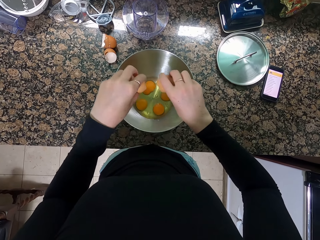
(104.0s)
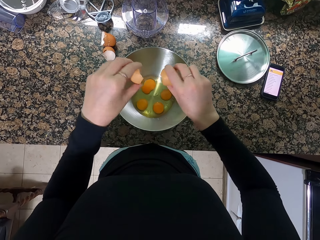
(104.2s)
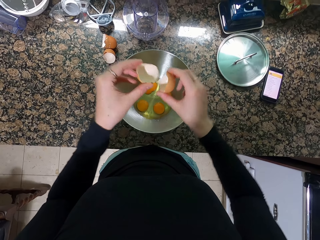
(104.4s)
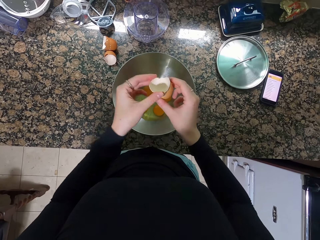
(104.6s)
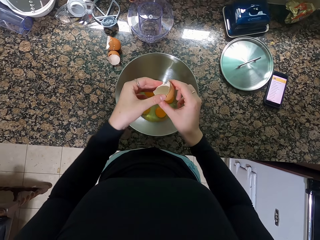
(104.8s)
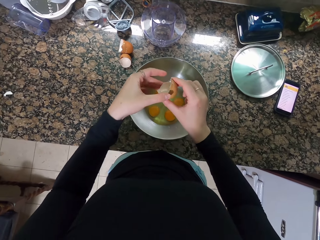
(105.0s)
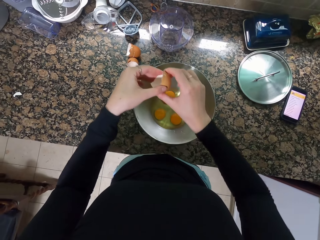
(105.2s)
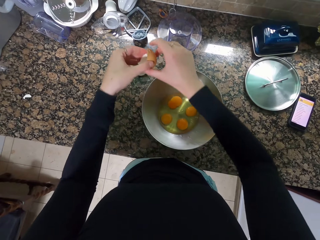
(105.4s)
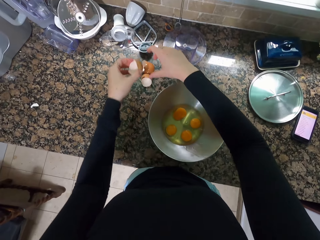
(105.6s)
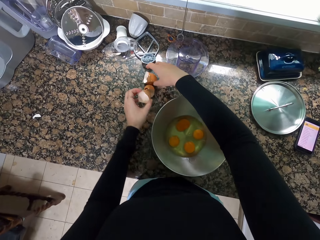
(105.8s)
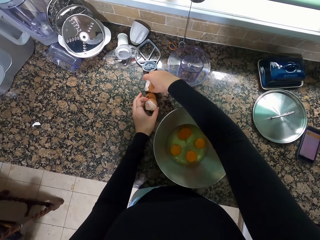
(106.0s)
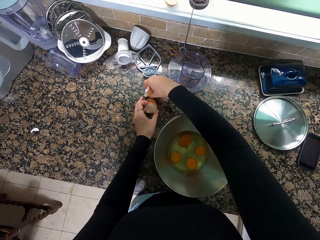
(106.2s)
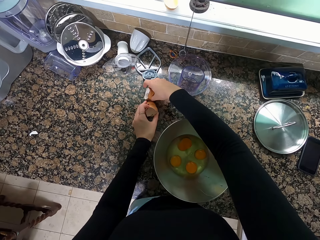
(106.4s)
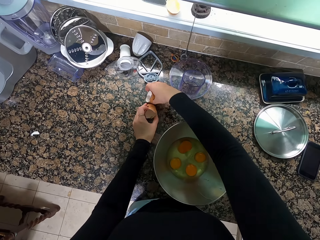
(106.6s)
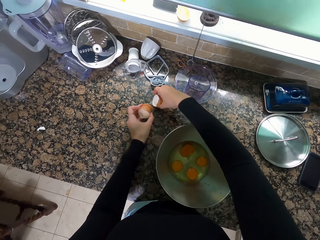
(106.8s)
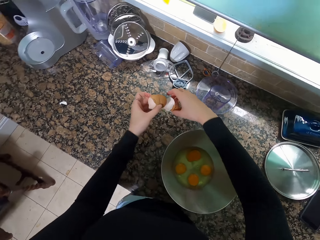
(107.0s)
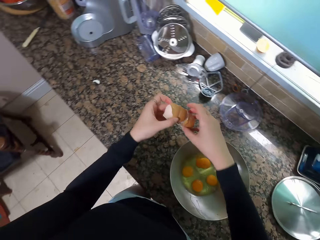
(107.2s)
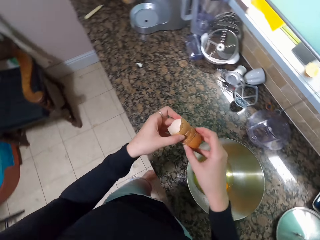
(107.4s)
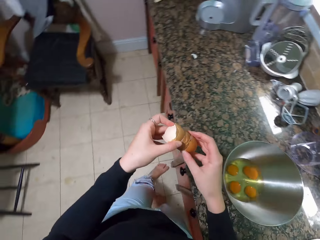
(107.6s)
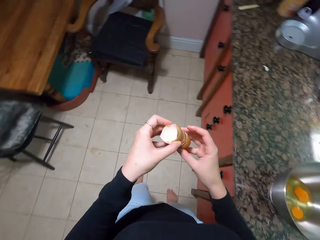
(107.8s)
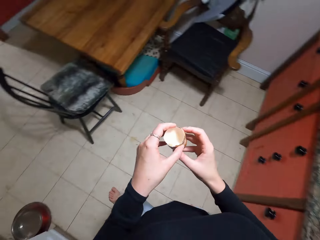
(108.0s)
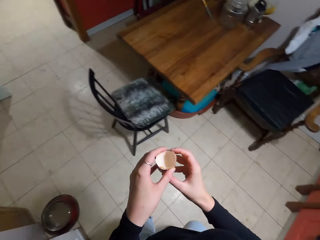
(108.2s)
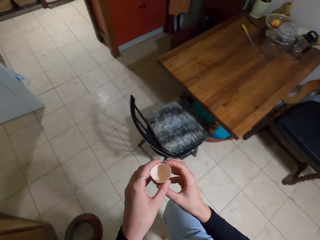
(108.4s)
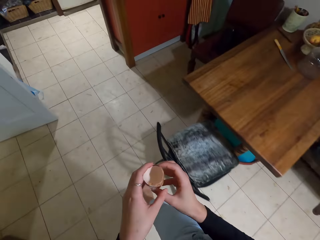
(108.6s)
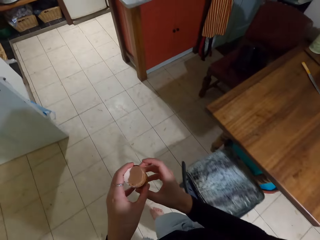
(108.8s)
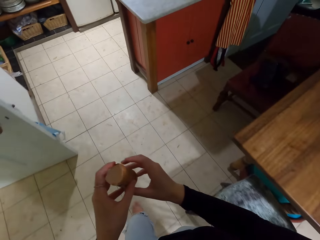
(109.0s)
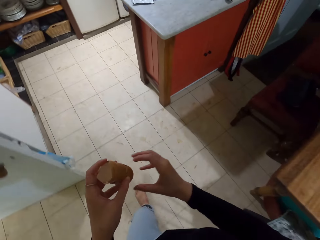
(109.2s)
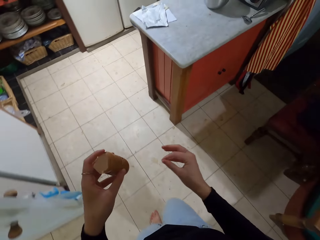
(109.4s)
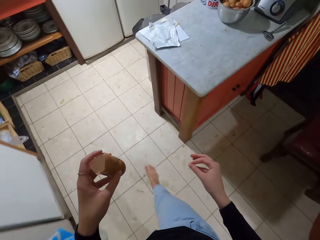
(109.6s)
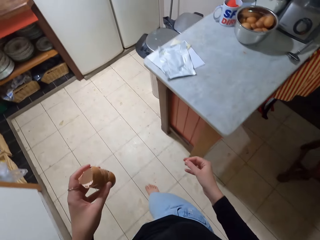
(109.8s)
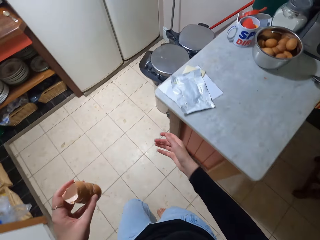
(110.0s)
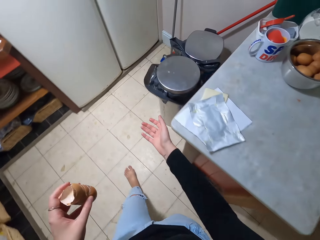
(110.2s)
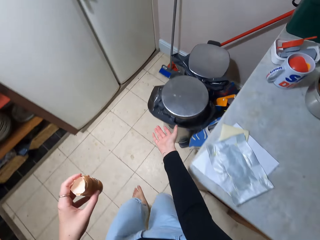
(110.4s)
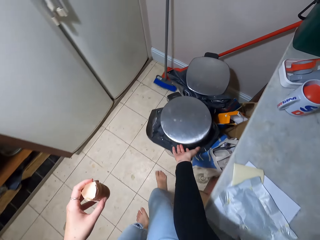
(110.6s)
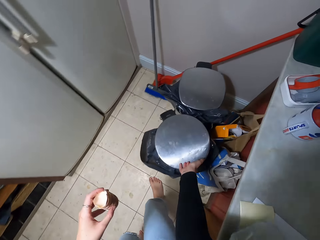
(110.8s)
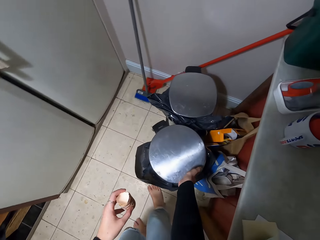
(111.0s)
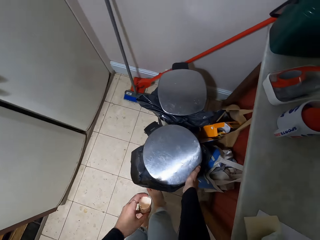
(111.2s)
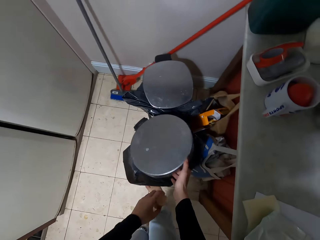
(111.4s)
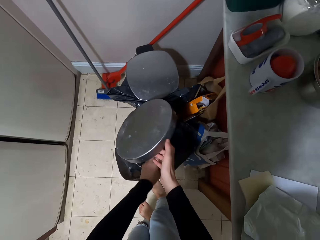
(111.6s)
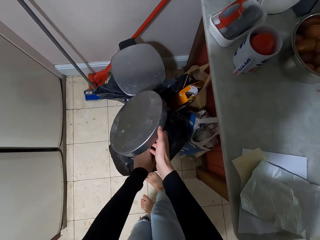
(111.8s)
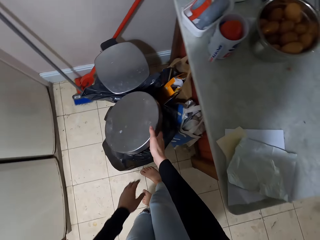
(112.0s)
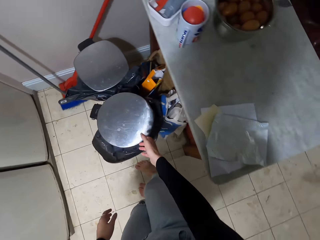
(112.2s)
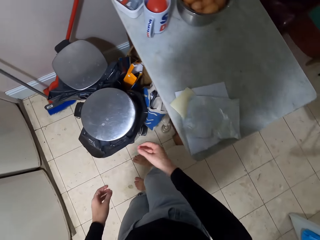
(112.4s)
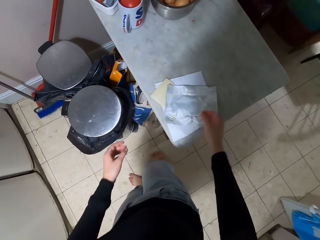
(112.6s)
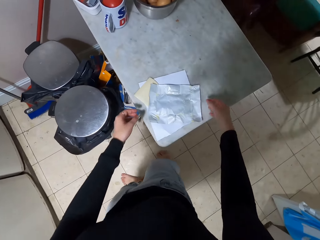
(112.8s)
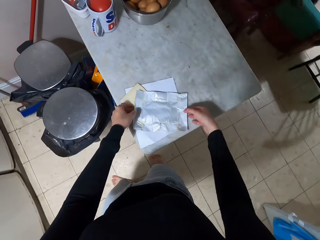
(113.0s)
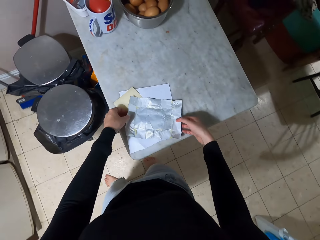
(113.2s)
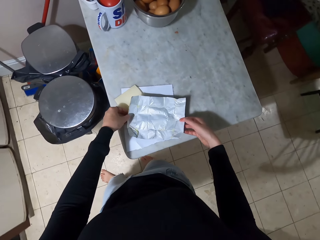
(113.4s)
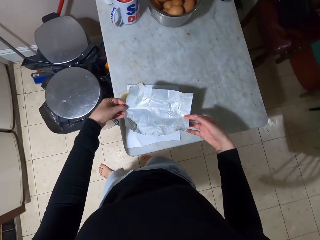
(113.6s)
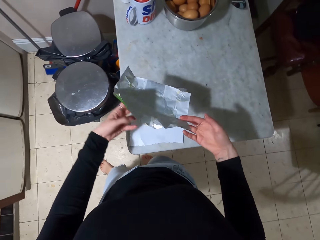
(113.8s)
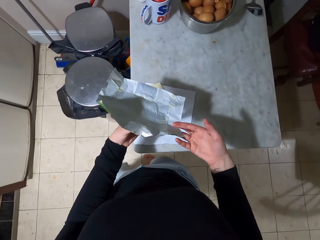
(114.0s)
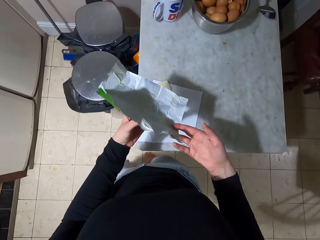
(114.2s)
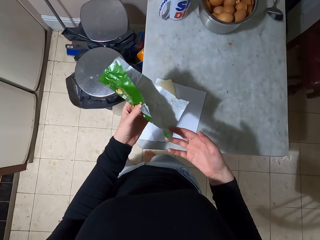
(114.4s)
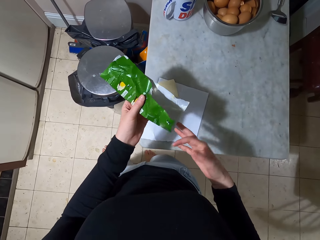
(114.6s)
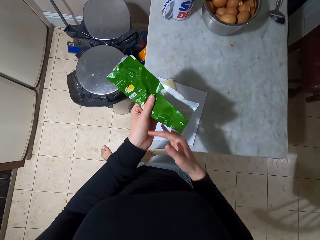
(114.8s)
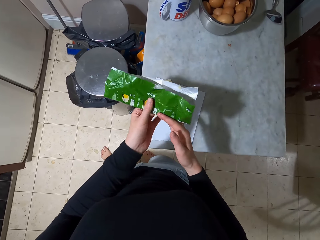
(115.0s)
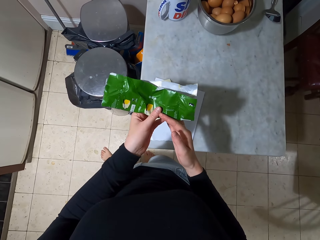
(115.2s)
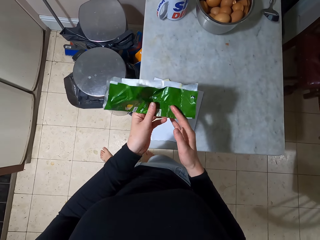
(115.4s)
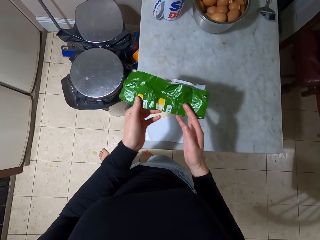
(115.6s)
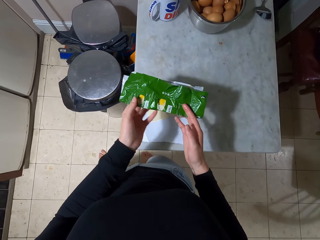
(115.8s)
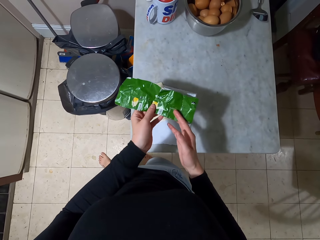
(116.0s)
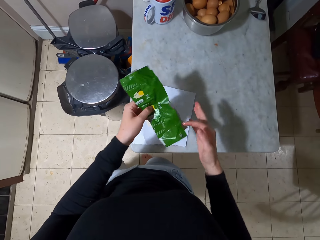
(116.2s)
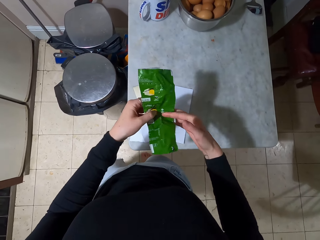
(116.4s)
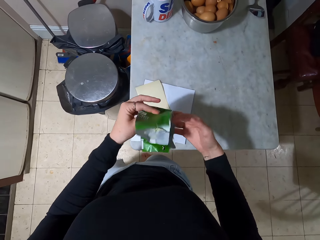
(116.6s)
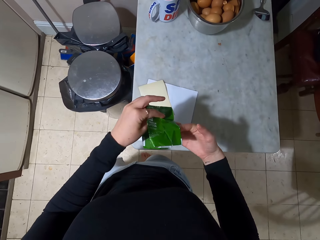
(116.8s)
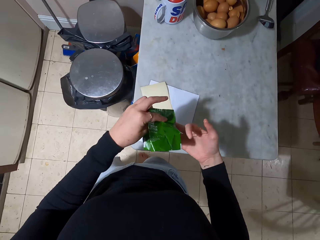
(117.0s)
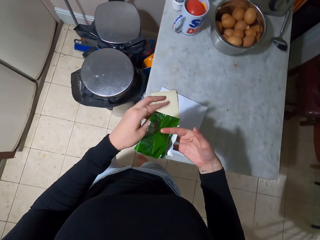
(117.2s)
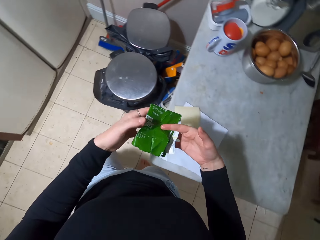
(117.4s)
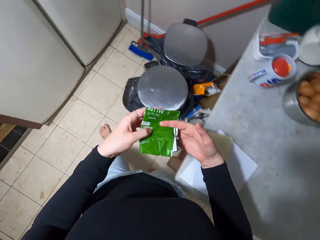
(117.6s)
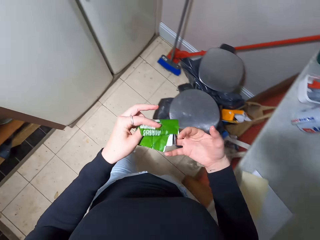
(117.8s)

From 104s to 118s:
The camera wearer pours the egg yolk into the bowl. They pick up the egg shells. They walk away from the countertop. They open the dustbin, throw the egg shells into the dustbin and close the dustbin. They hold the paper and fold the paper.

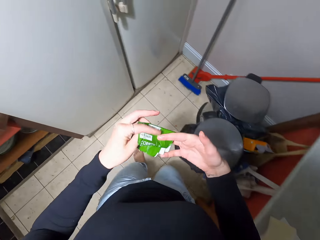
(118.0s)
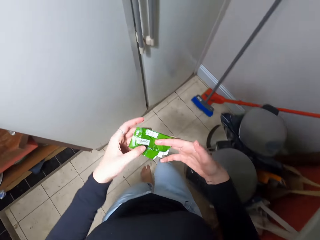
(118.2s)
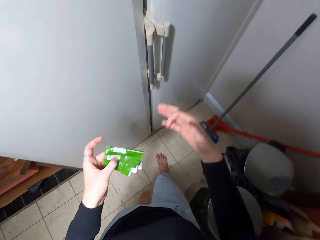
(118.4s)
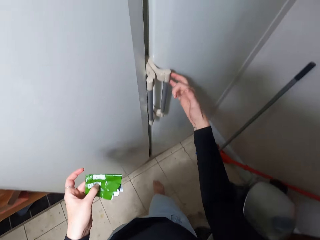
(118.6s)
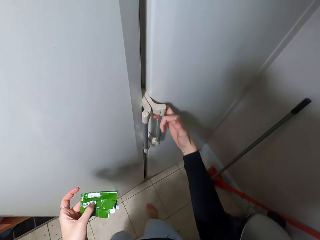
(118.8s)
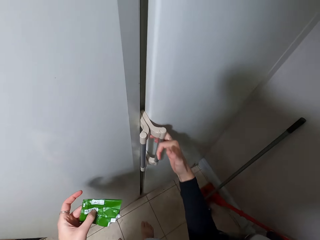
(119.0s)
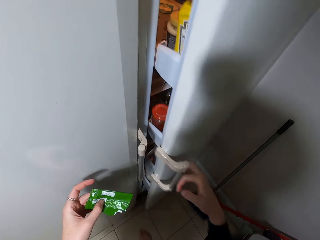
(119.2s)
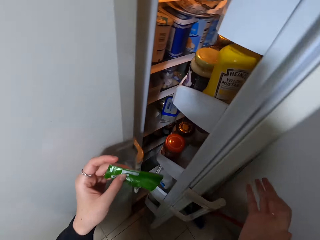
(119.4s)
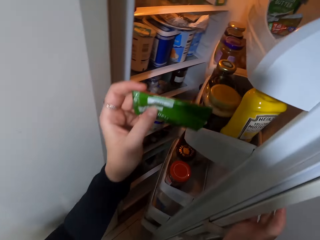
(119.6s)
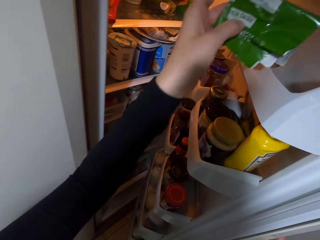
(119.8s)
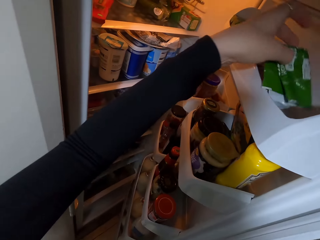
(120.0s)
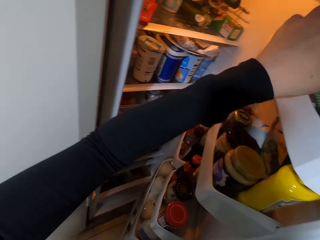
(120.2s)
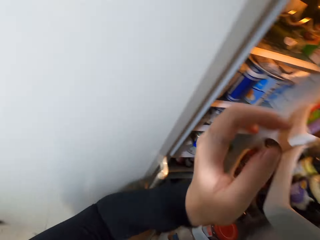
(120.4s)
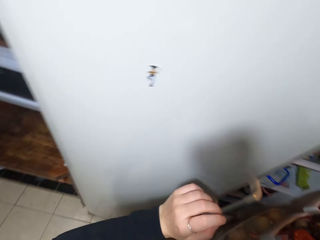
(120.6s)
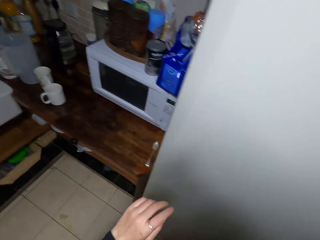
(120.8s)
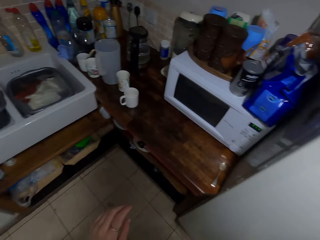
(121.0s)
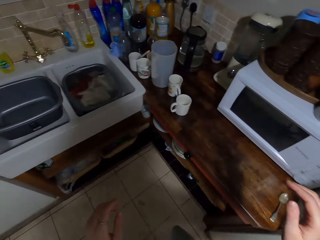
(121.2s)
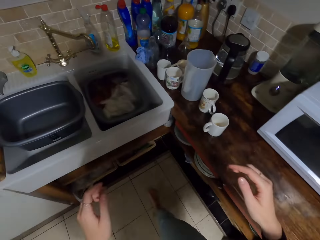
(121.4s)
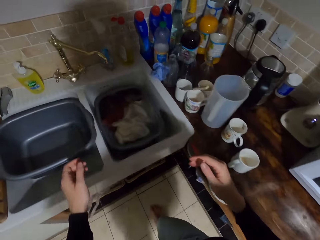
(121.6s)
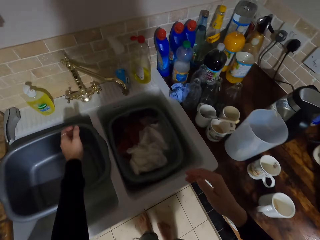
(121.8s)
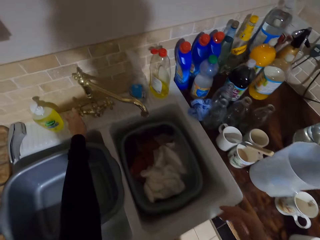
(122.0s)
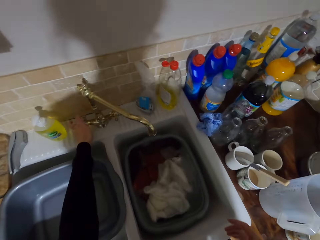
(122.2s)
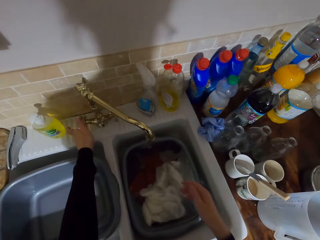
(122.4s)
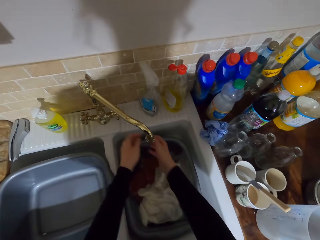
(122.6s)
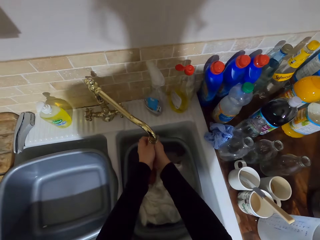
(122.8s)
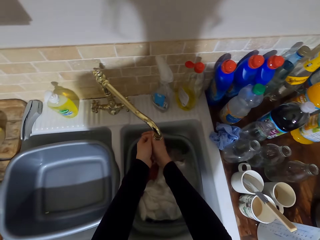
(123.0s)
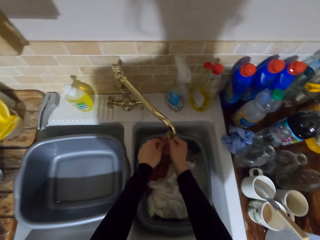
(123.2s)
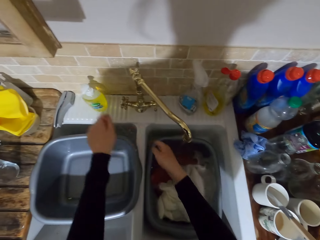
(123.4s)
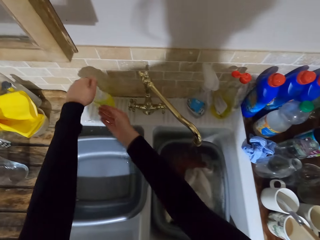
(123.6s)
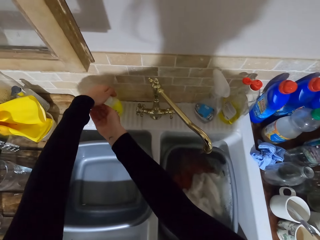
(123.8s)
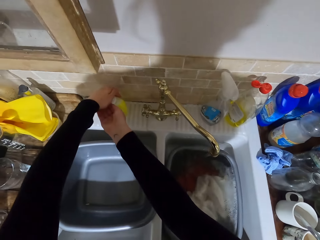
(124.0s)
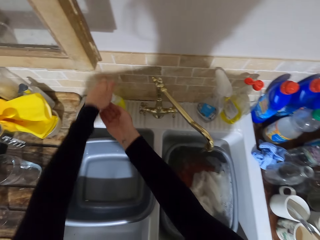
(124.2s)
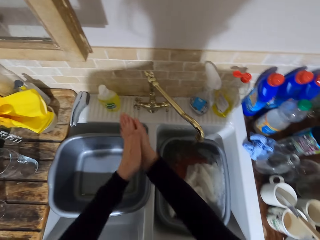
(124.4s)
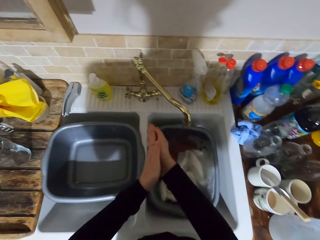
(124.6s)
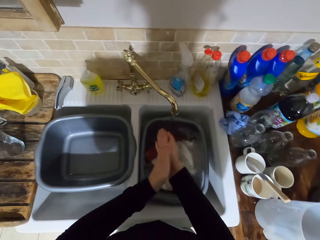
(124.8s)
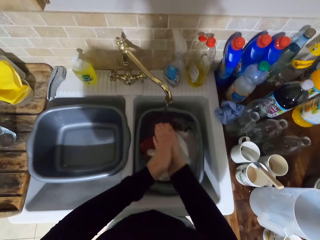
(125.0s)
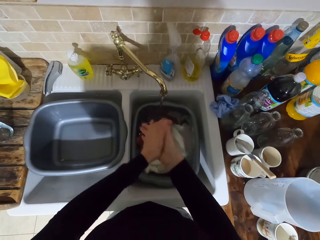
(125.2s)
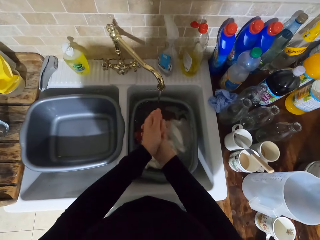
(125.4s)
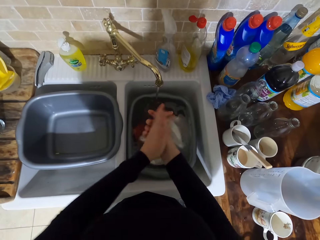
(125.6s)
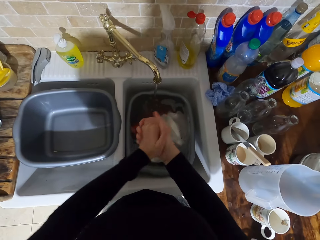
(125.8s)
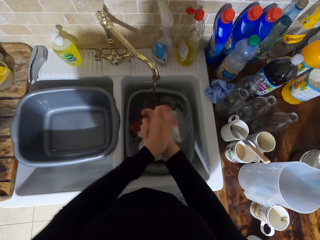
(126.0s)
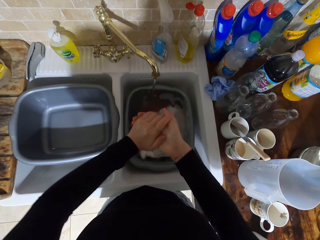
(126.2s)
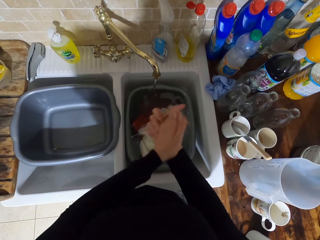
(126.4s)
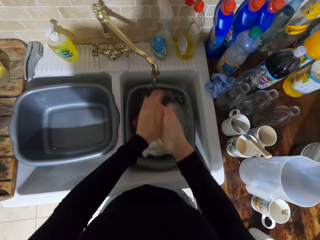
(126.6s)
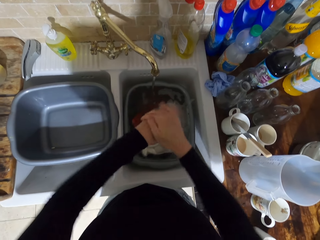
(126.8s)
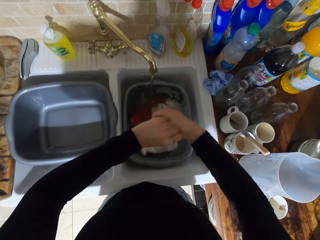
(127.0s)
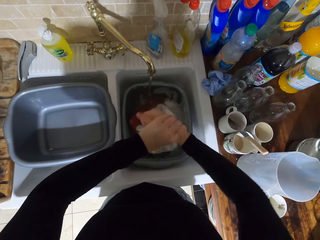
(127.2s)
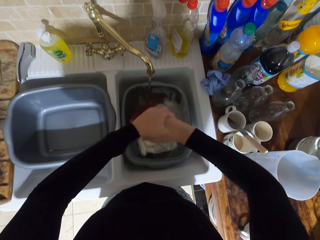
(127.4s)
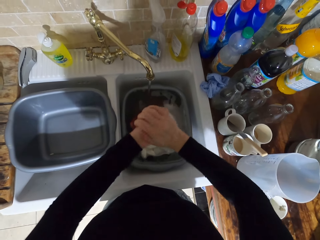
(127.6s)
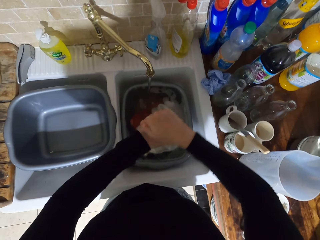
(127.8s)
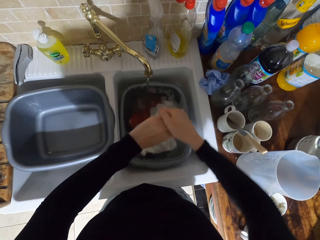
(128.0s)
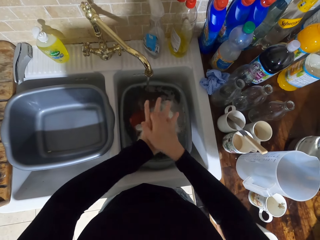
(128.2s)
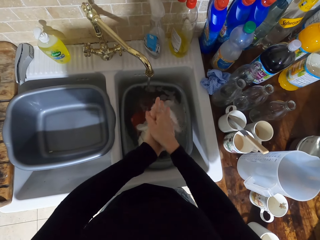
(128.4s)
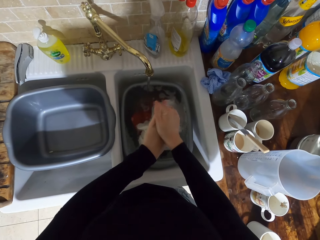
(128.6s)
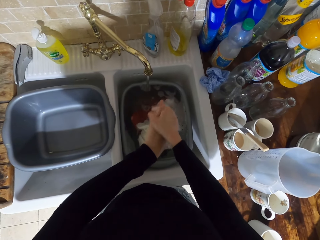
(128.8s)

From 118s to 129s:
The camera wearer opens the fridge. He puts the paper in the fridge. He opens the tap. He walks to the sink and washes his hands. He applies soap on his hands.
